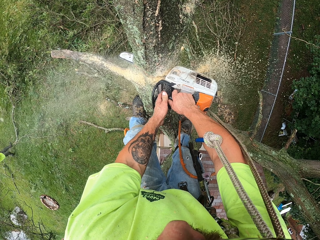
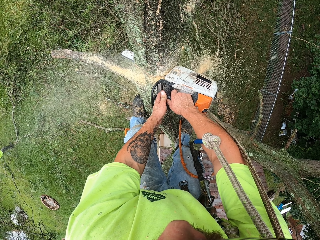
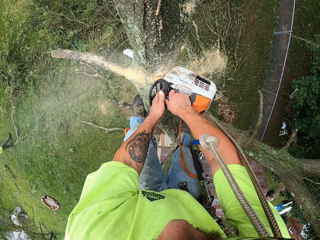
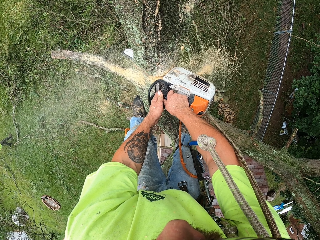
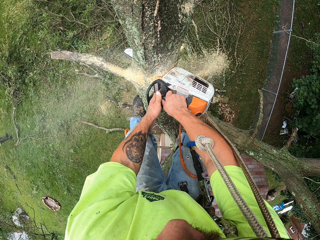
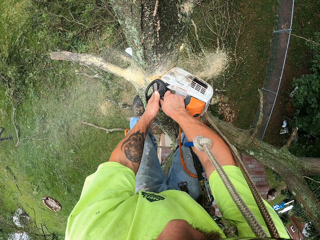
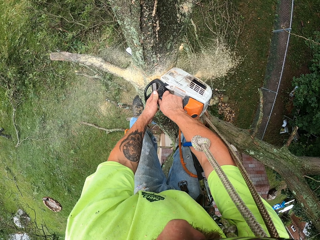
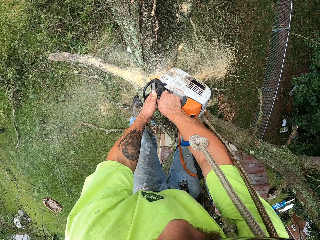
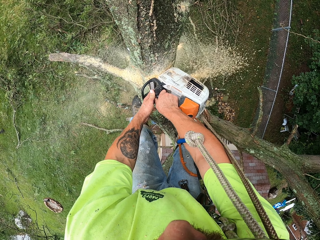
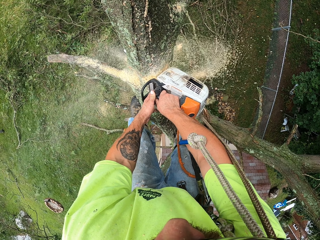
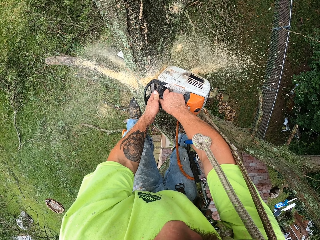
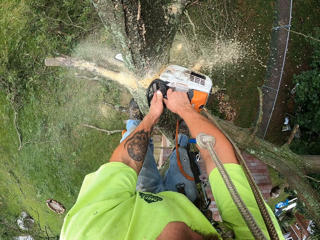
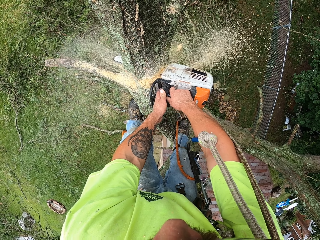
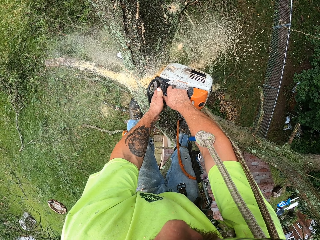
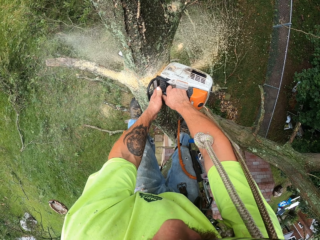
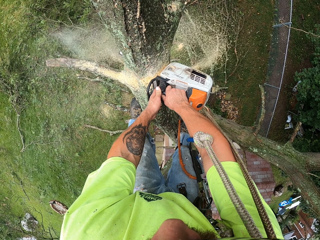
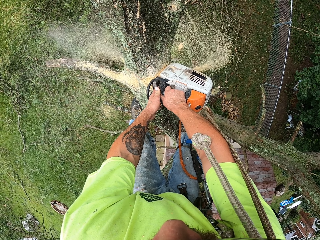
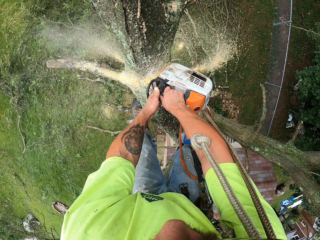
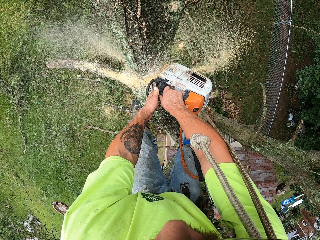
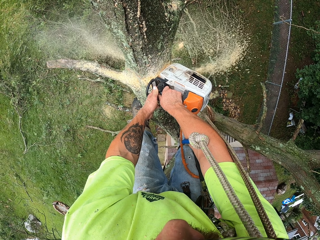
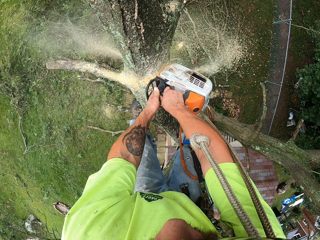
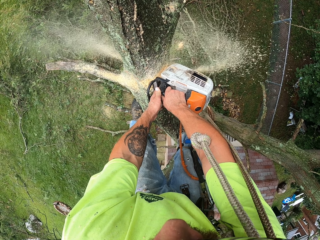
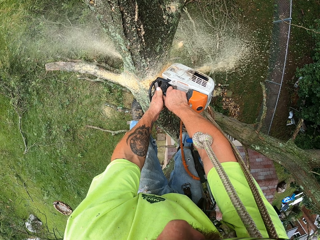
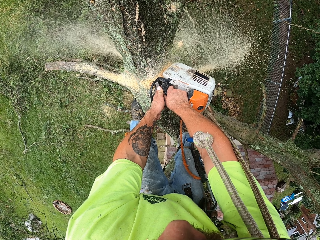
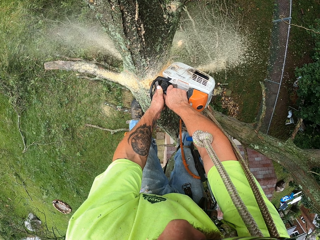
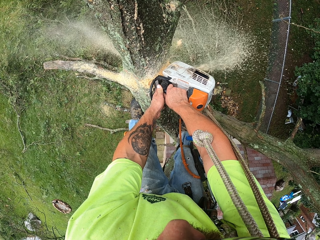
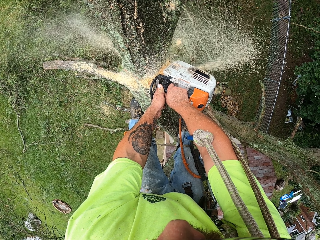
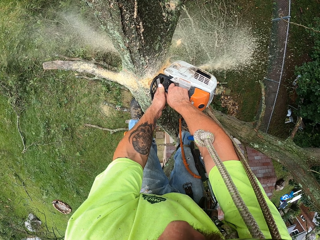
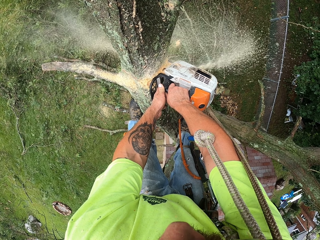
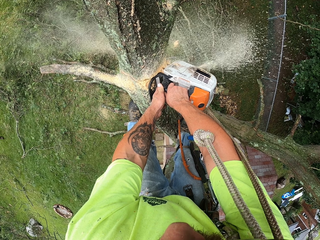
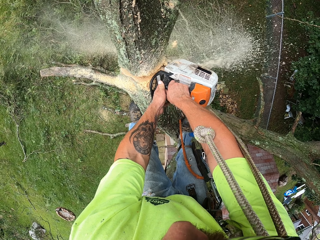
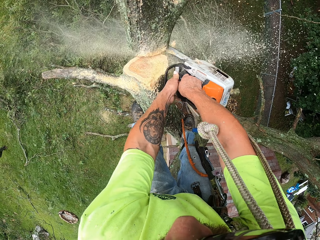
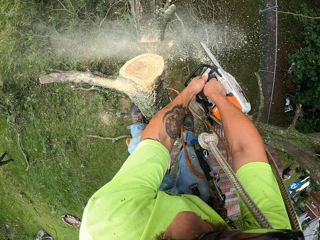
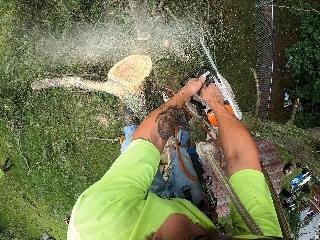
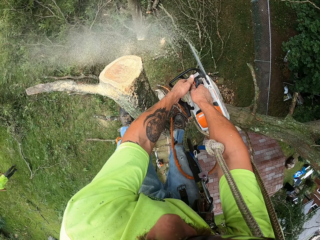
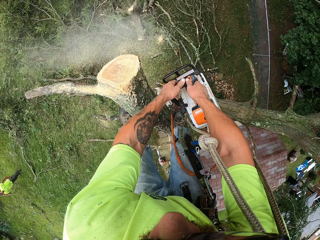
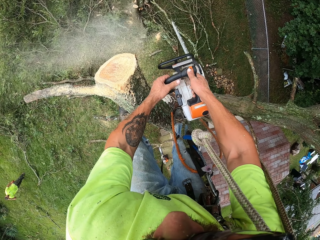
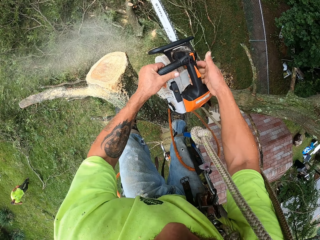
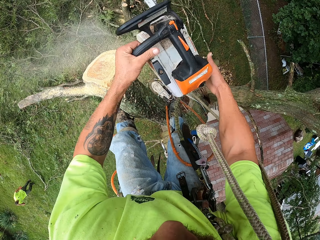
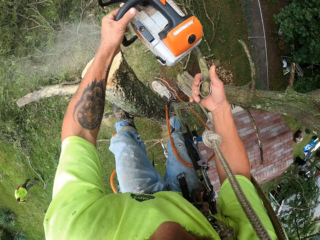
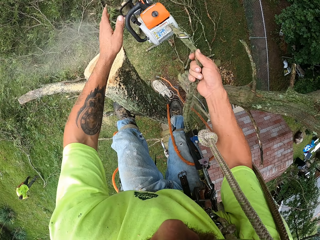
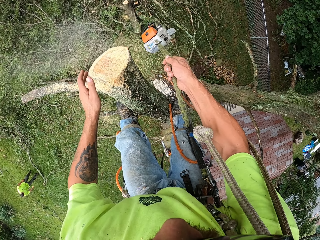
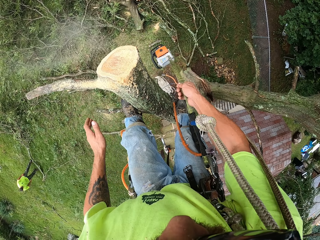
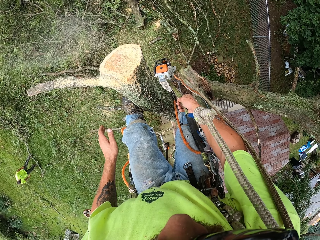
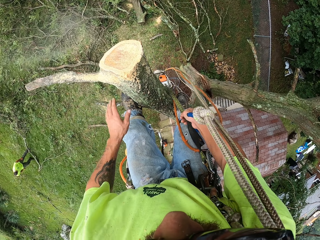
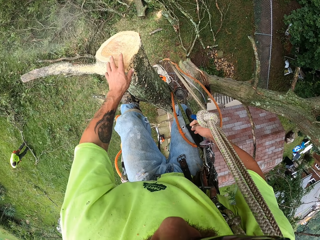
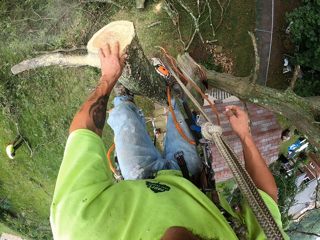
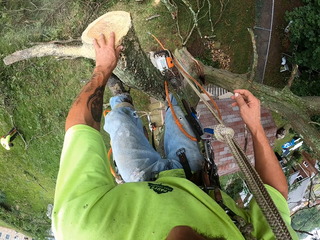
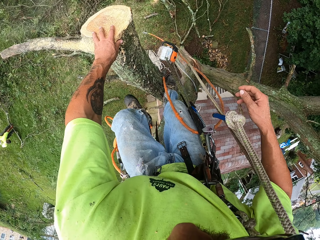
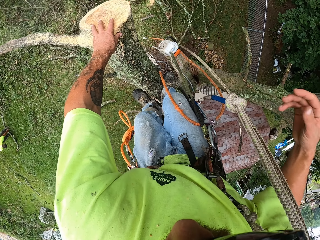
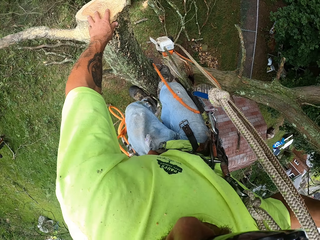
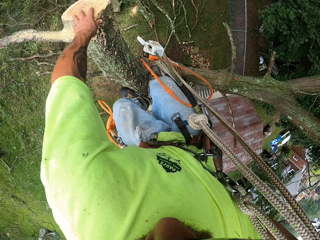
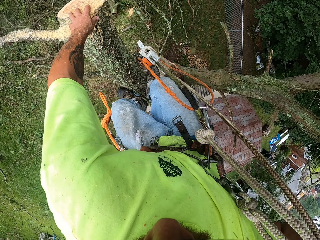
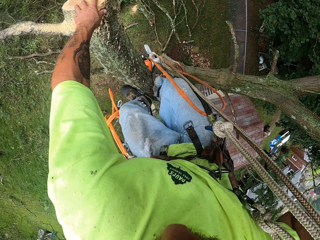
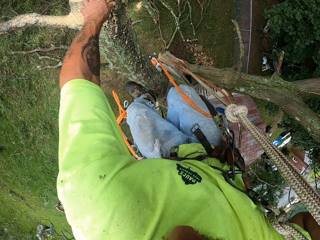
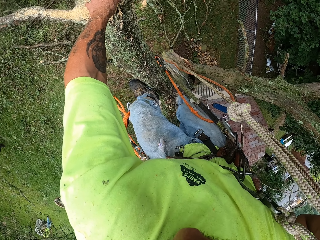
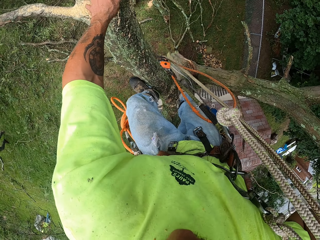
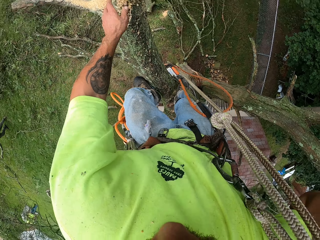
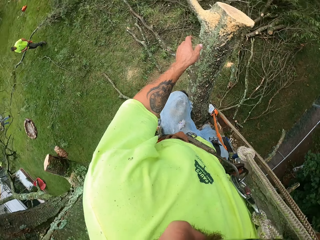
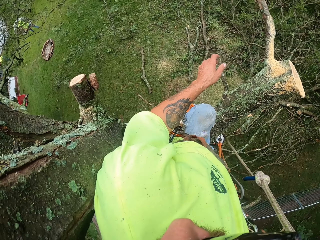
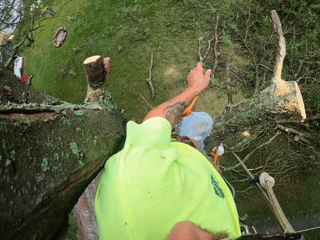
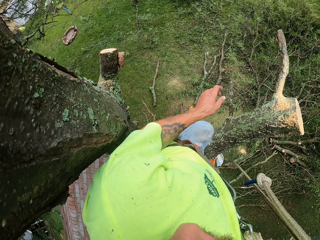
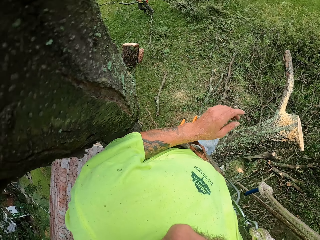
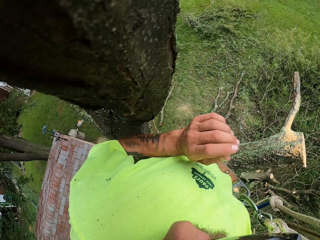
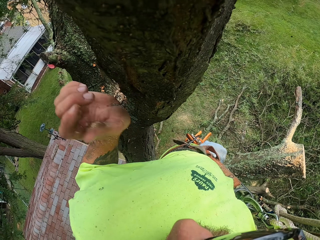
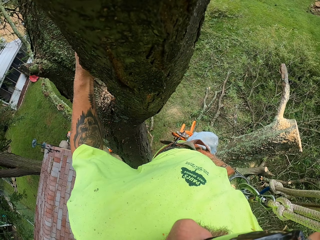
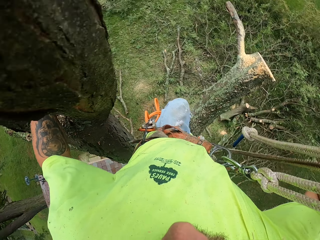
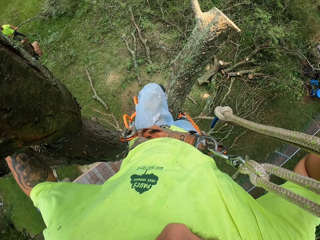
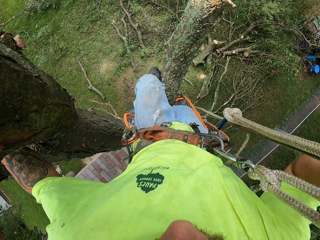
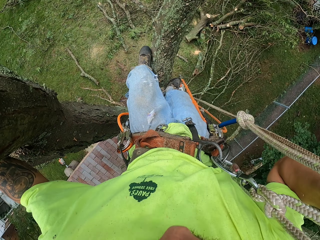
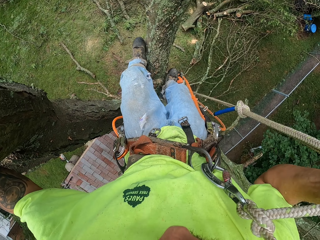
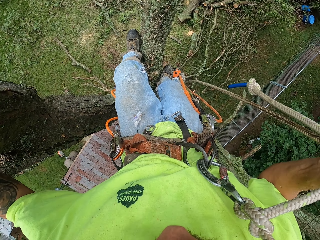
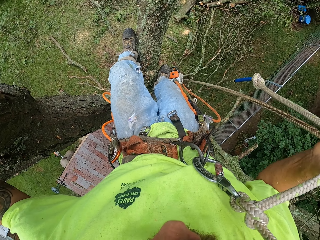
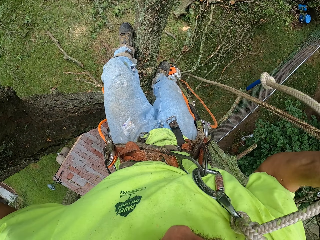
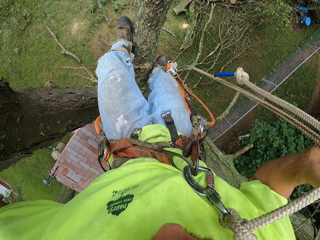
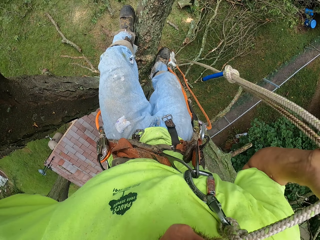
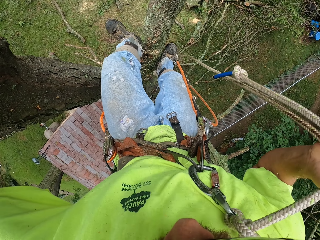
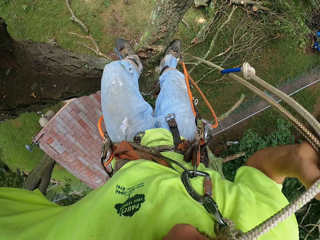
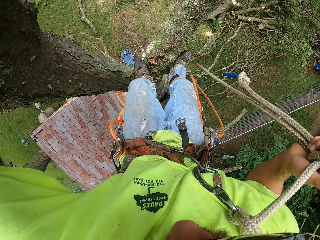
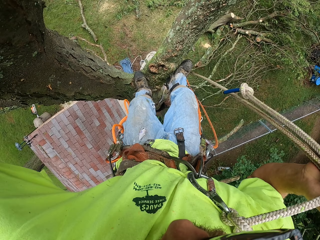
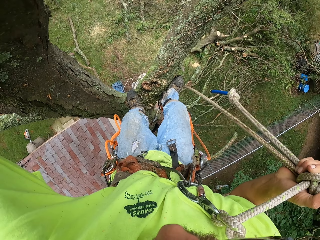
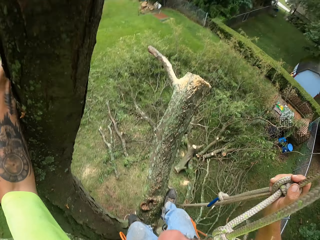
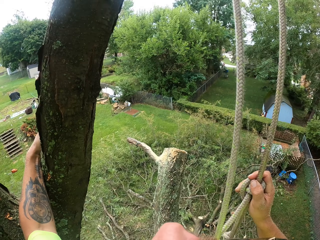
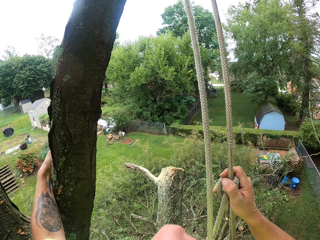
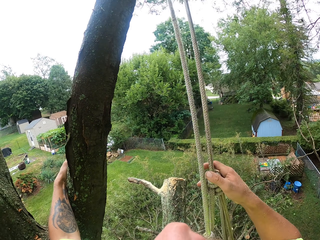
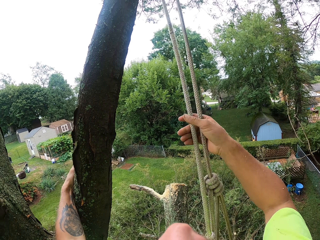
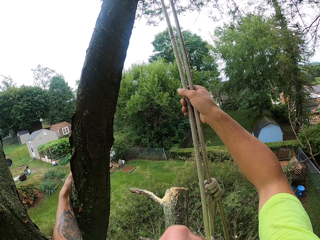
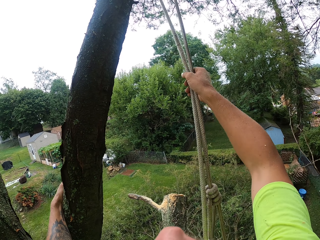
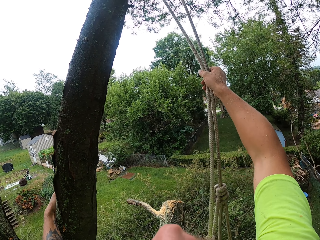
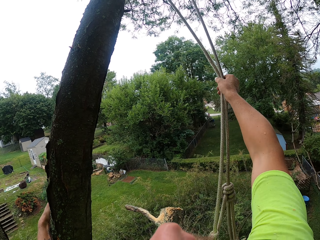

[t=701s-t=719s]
The camera wearer holds the chain saw with both hands. He drops the rope of the chain saw with his right hand. He holds a tree branch with the left hand, moves down the tree, turns around, and holds the tree branch with the left hand. He moves down the tree. He pulls the climbing rope with his right hand. He looks up.

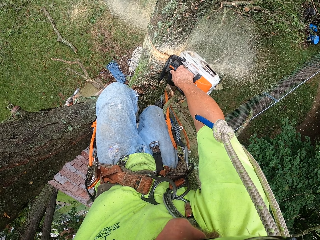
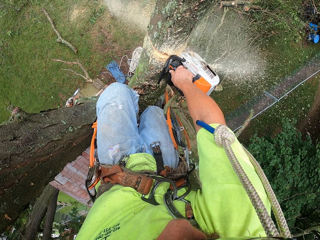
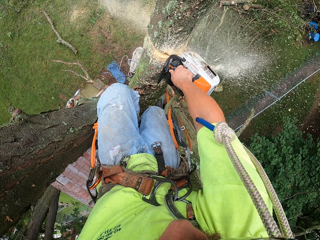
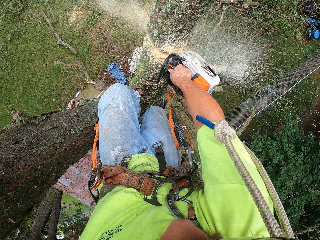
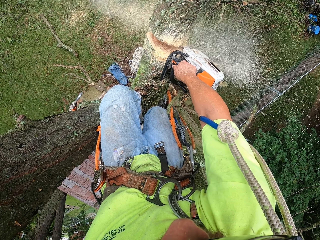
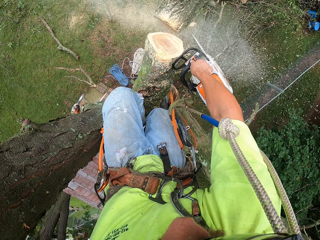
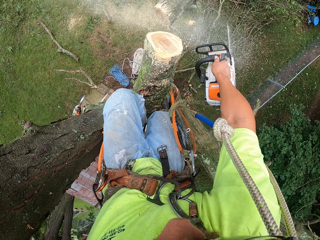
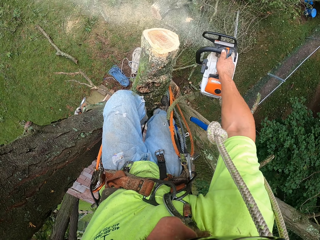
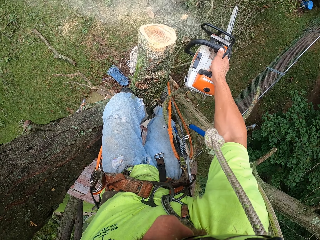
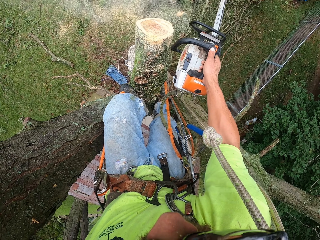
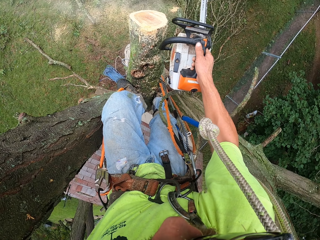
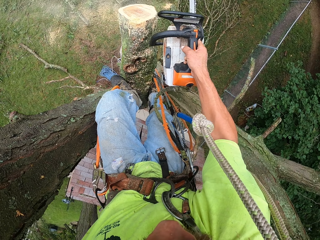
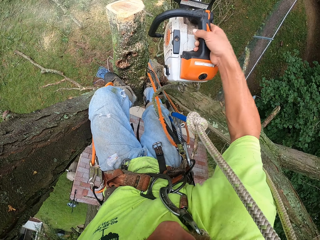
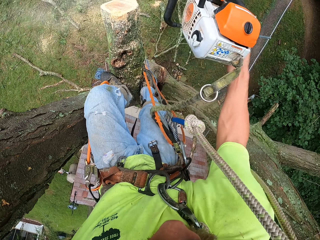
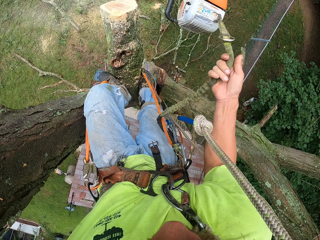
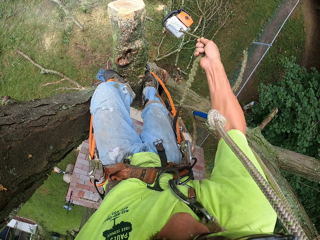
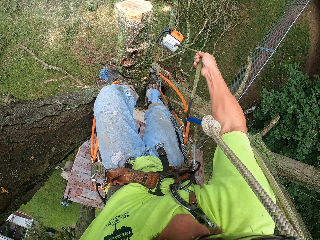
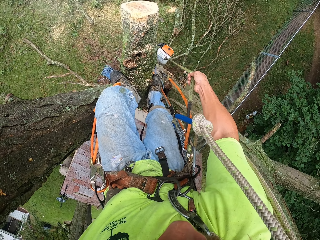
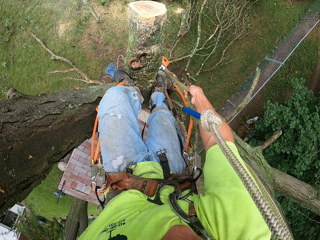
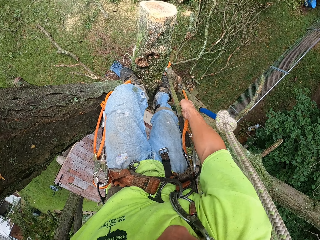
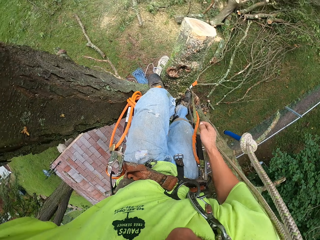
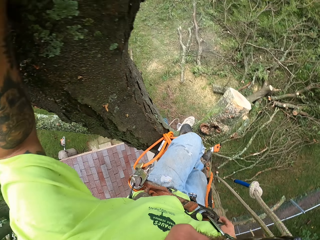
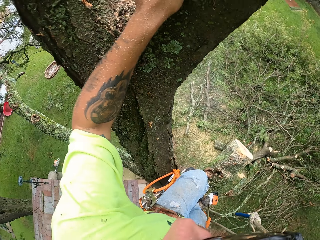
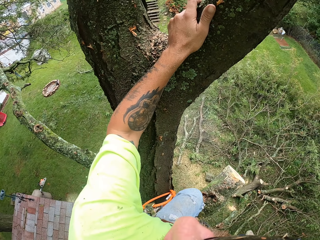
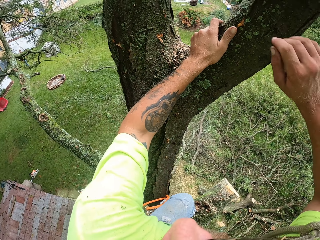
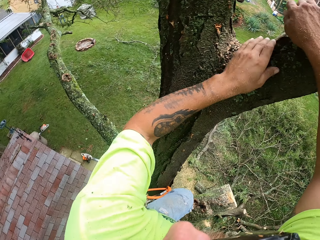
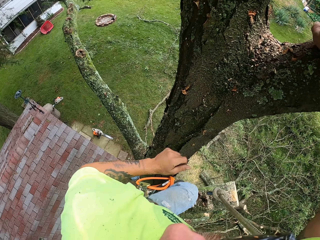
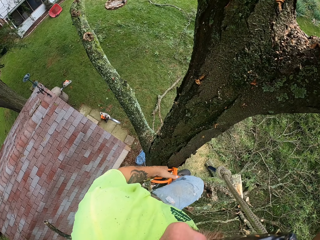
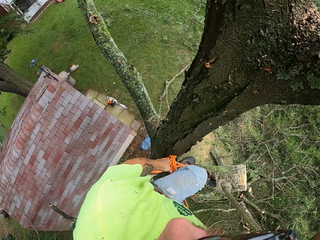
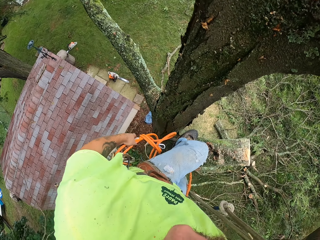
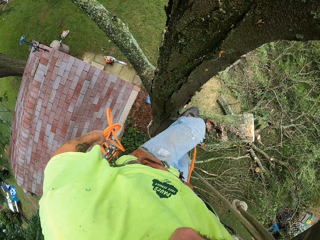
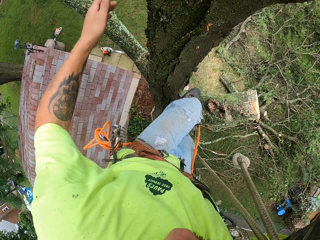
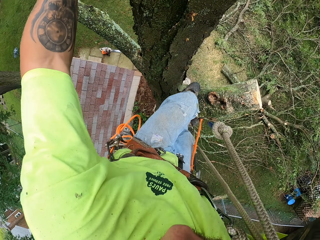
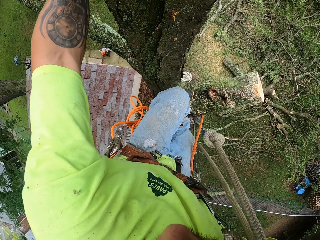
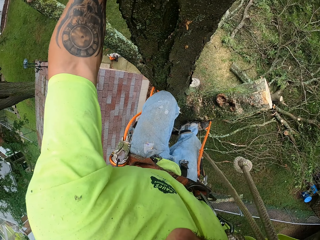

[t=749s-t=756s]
The camera wearer holds the chain saw with the right hand. They throw the chain saw up with the left hand. They catch the rope connected to the chain saw. They release the rope connected to the chain saw. They turn around. They hold the tree with the right hand. They move the safety rope with the left hand.
